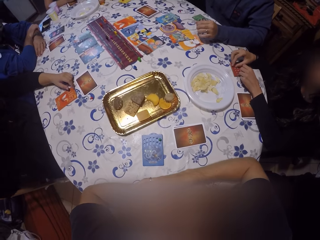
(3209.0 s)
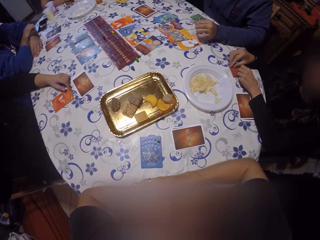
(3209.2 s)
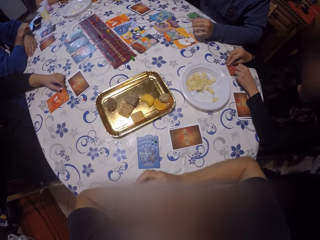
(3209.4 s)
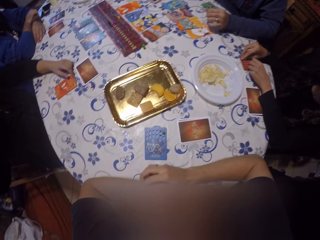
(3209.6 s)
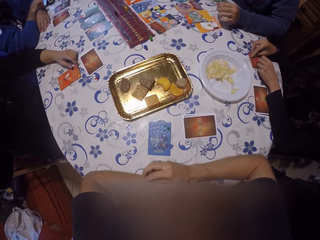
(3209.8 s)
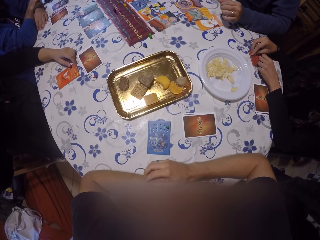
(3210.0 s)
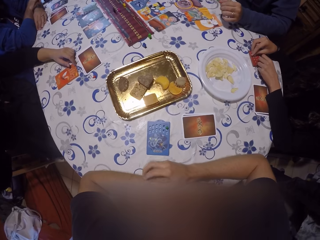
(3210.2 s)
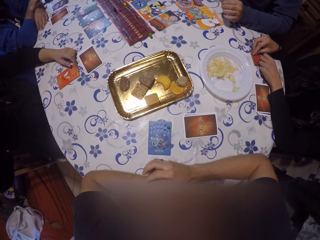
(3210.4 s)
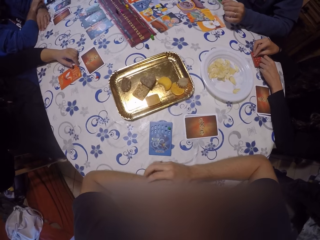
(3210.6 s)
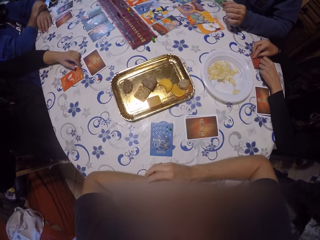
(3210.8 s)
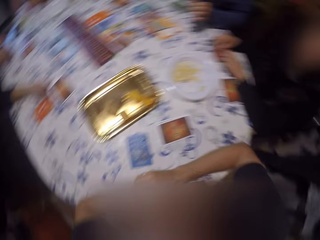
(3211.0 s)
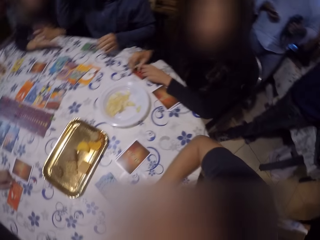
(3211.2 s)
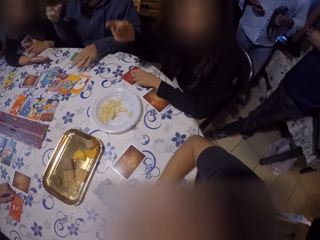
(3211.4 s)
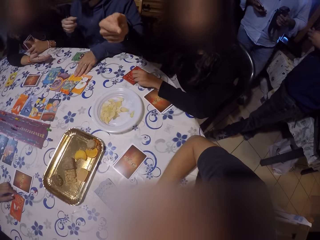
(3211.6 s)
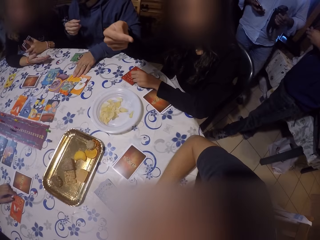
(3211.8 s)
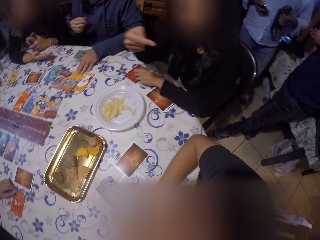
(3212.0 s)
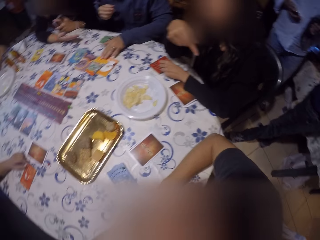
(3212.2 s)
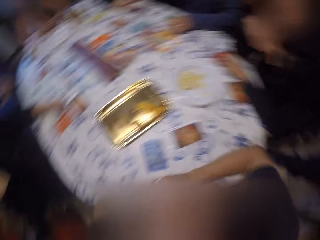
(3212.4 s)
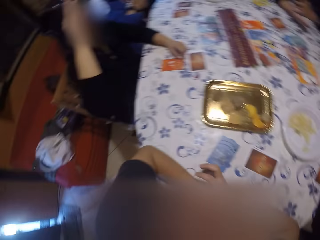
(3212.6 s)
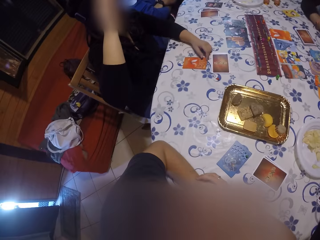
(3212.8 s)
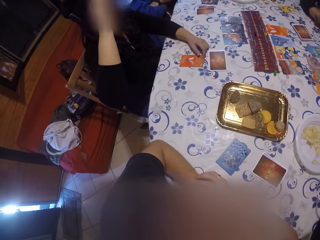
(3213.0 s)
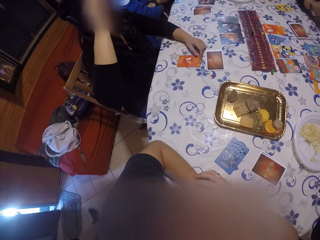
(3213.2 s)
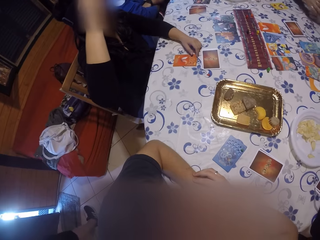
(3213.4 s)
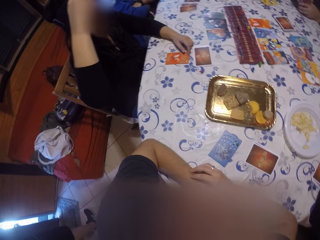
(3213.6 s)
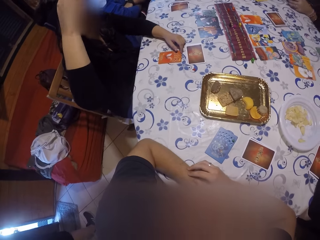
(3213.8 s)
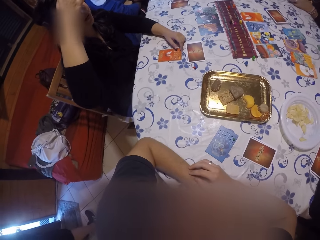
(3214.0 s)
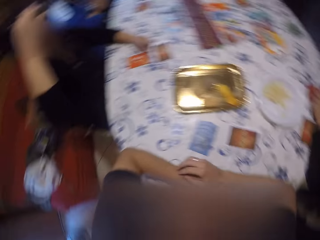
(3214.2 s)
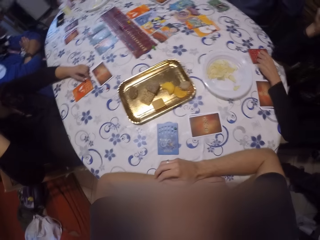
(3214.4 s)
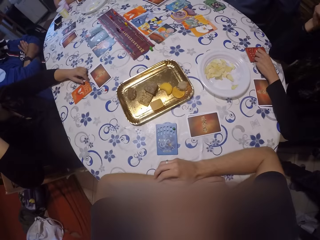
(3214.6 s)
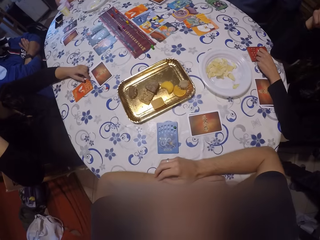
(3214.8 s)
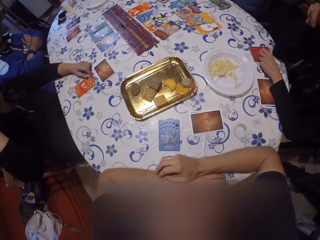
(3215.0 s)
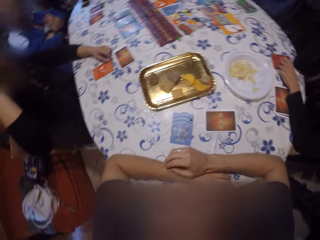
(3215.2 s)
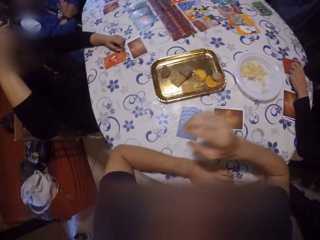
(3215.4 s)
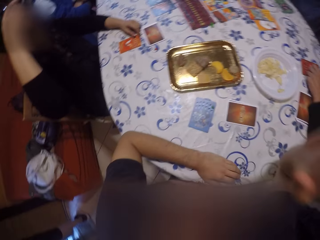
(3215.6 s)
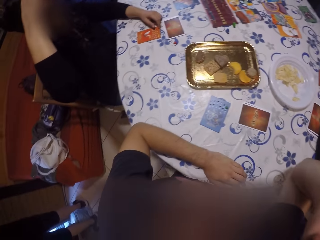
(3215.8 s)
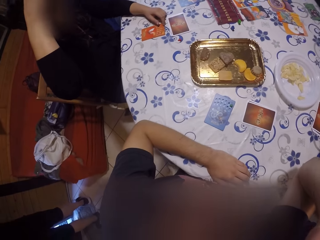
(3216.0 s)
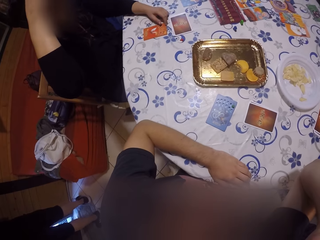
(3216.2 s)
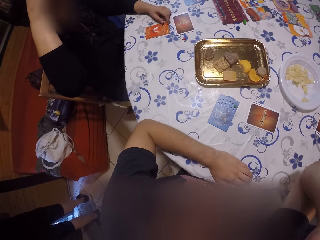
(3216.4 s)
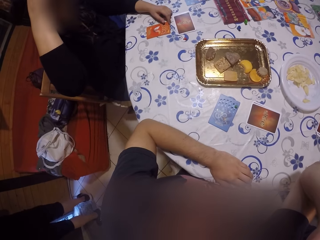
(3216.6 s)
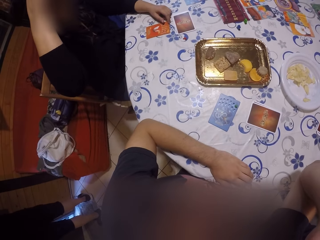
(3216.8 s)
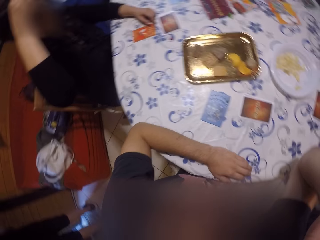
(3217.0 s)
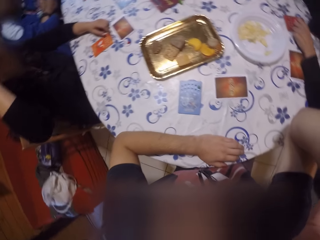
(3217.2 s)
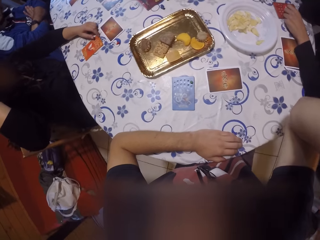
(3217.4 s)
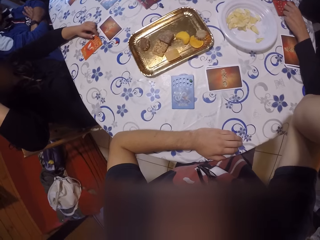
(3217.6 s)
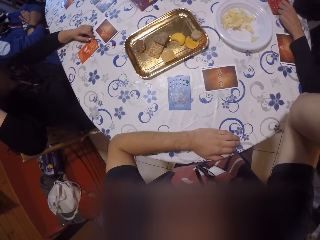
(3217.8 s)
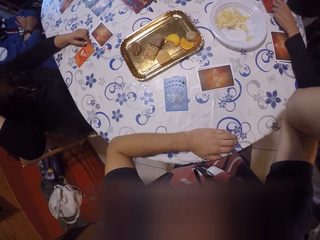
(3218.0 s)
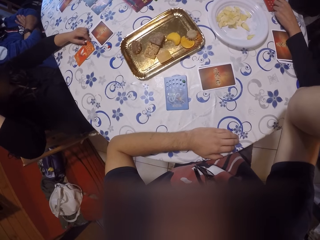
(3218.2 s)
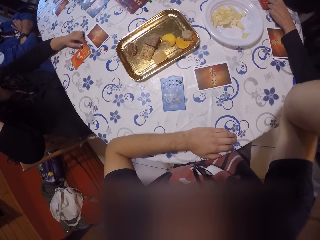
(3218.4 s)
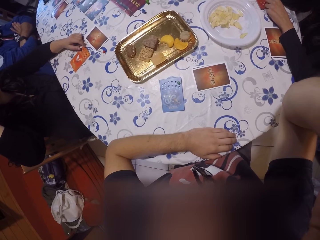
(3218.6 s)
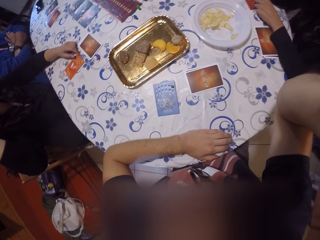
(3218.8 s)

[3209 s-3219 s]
The camera wearer taps his left hand with his right hand. He taps the table. A man points at the camera wearer with his right hand. Another man speaks. A third man scratches the head. The camera wearer raises his right hand towards his face.

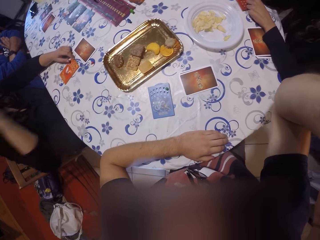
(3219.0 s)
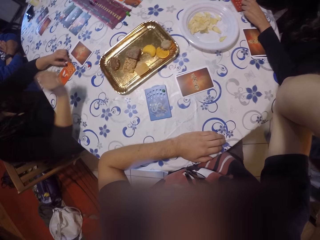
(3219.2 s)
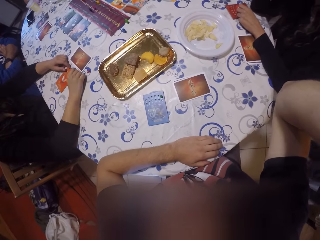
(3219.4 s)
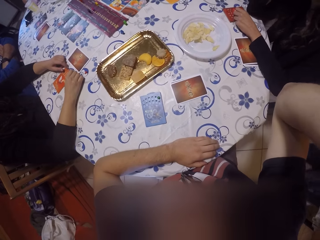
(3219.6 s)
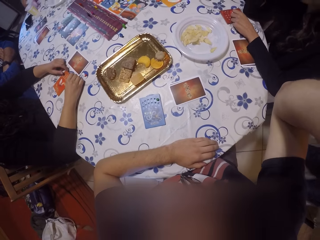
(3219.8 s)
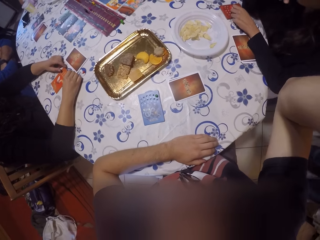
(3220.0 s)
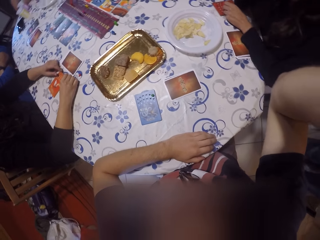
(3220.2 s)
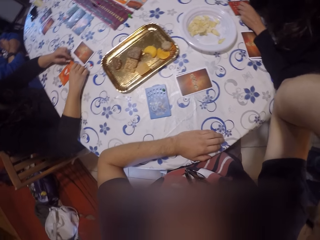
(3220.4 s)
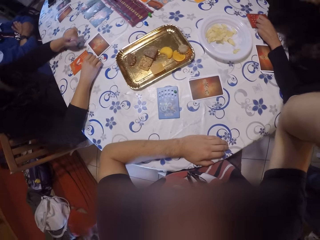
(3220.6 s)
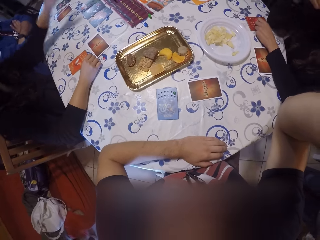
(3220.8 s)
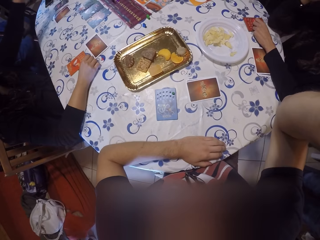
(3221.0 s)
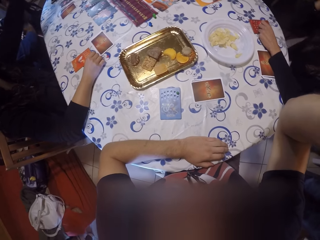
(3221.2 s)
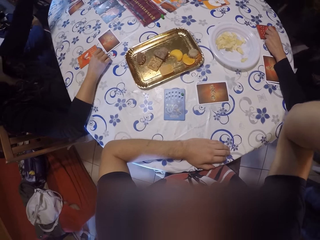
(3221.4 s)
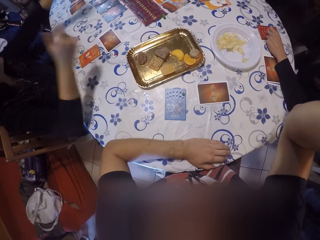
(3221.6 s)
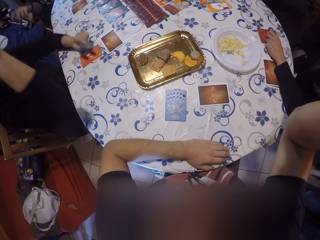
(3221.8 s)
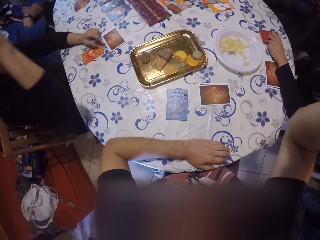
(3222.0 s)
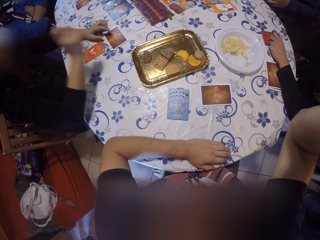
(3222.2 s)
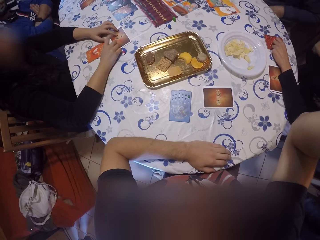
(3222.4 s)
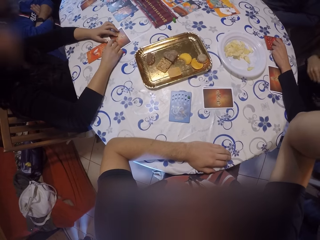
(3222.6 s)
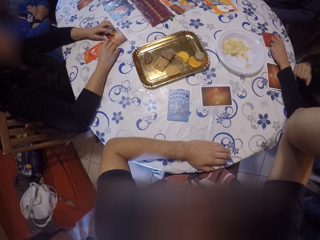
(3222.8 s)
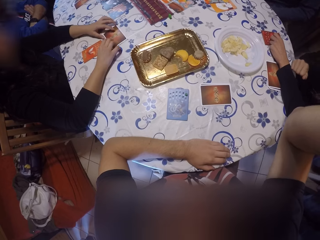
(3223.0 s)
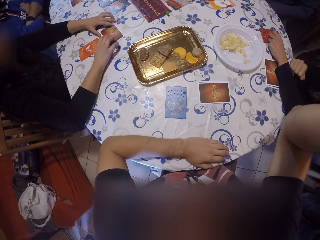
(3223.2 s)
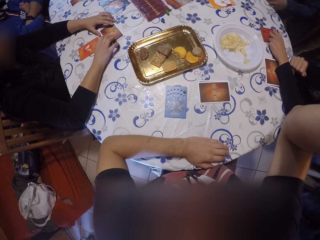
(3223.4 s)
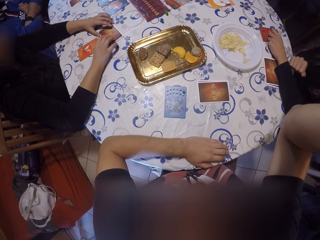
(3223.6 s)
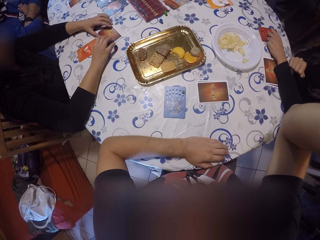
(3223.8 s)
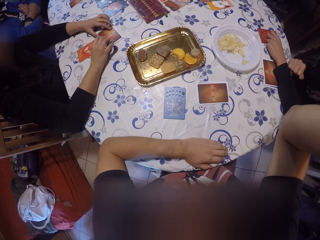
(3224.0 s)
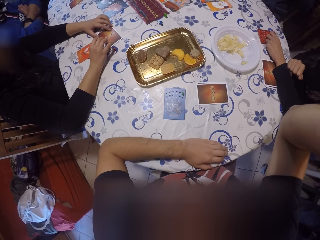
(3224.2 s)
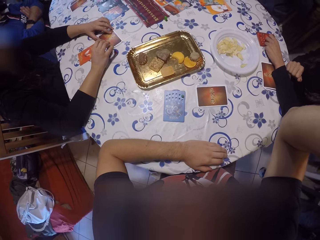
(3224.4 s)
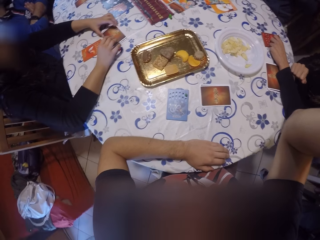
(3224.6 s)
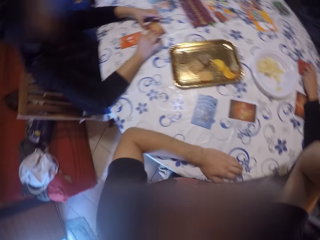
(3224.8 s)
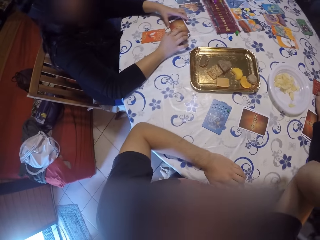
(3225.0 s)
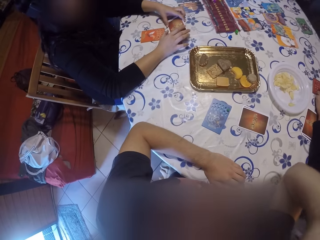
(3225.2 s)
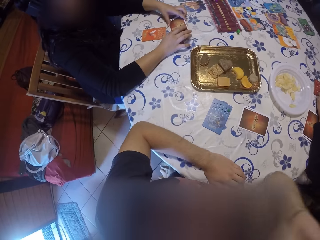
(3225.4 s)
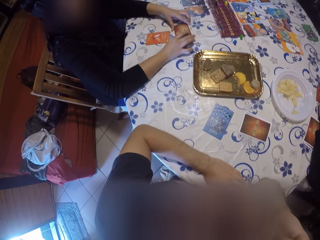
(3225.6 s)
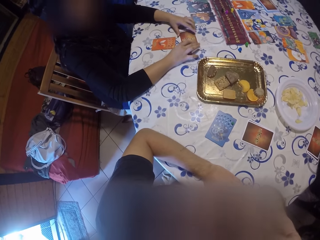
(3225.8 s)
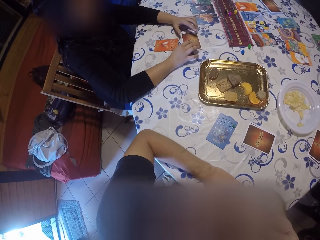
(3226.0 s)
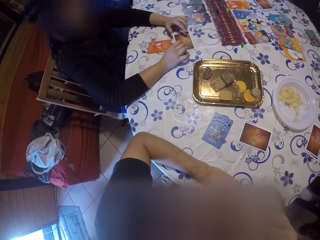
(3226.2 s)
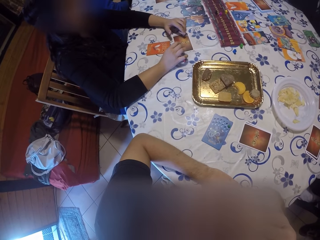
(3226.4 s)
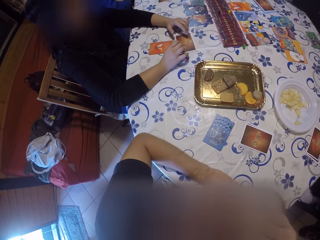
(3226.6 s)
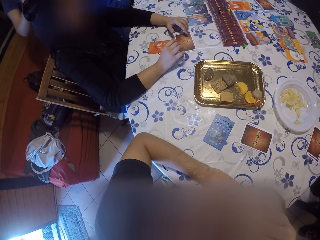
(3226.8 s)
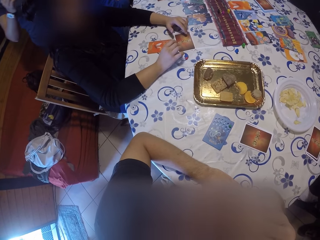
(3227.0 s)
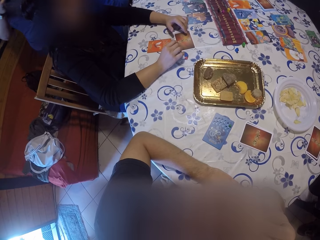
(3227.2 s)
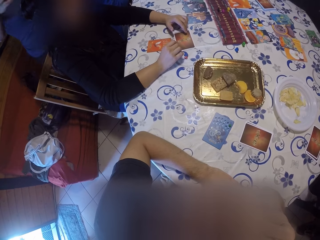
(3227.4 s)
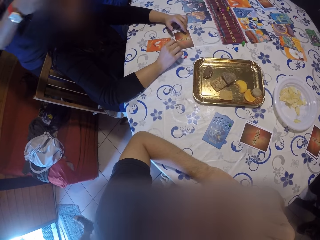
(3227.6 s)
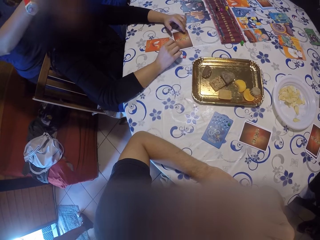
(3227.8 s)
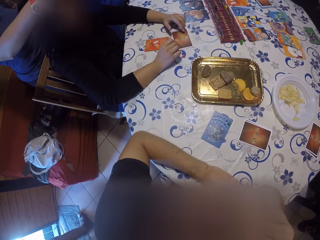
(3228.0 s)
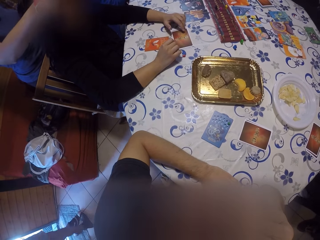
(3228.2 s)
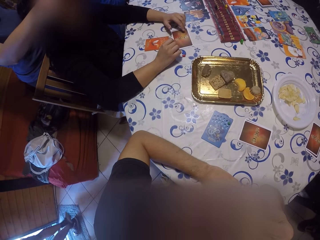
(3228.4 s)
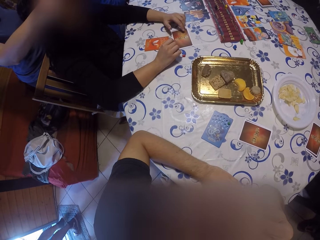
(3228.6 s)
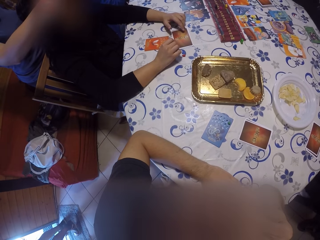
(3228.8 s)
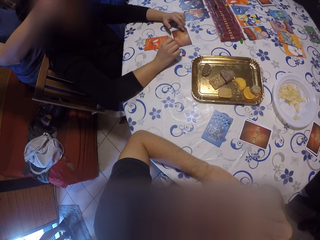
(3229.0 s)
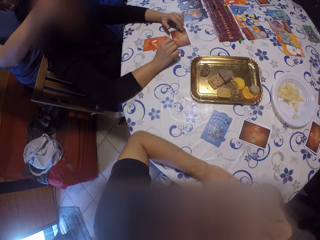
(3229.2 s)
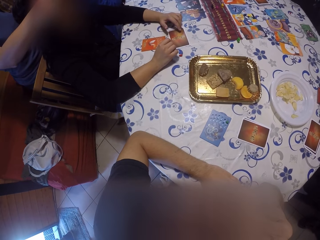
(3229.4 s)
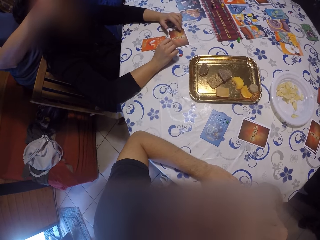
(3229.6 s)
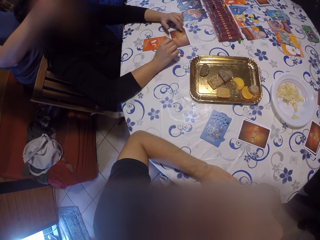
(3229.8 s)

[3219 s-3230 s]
A man drops the hand. He raises his left hand towards his face. Another man raises his left hand towards his face. The first man raises his right hand towards his face. He touches the card on the table with both hands. He speaks. He lifts the card with both hands and drops the card on the table with both hands. He holds the card. A woman touches the man on his face with both hands.
